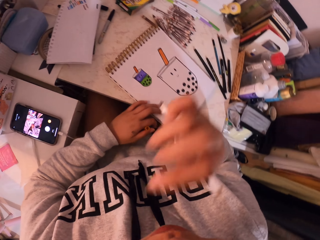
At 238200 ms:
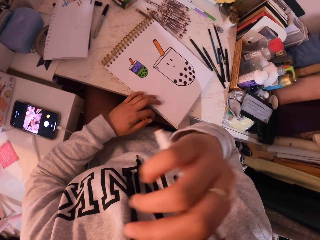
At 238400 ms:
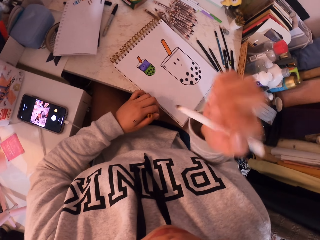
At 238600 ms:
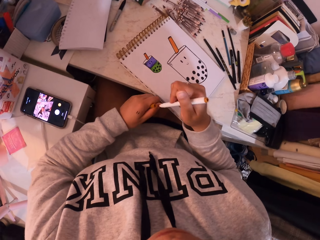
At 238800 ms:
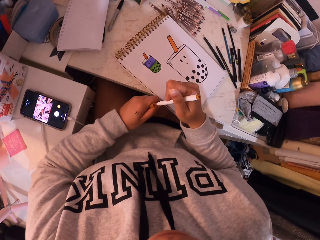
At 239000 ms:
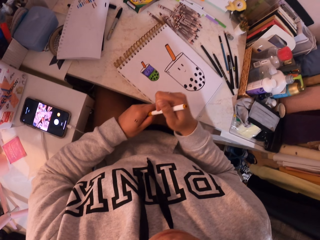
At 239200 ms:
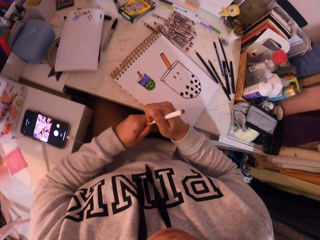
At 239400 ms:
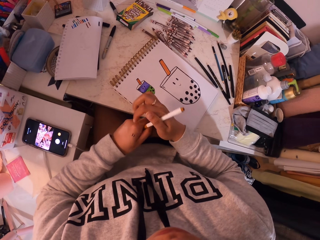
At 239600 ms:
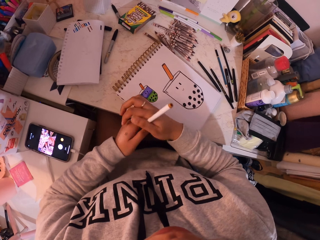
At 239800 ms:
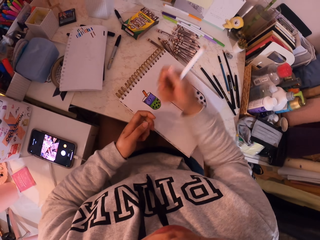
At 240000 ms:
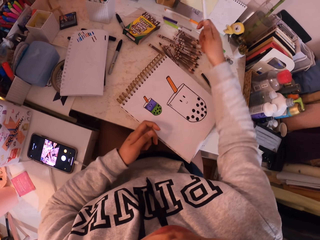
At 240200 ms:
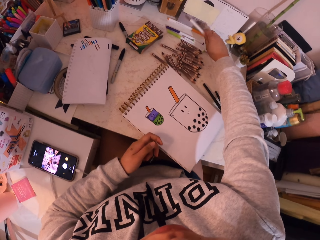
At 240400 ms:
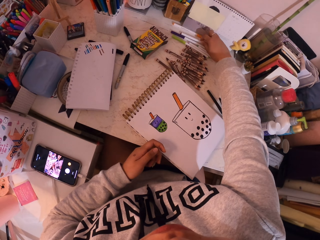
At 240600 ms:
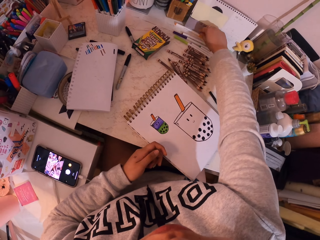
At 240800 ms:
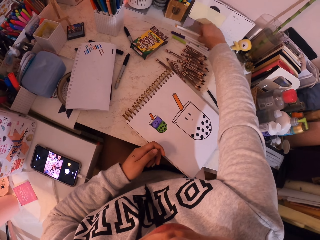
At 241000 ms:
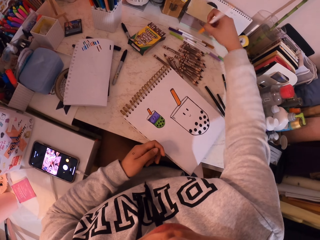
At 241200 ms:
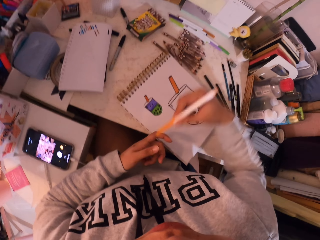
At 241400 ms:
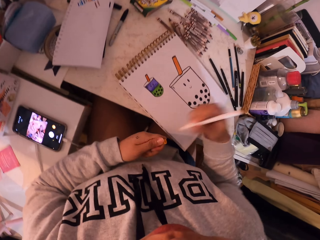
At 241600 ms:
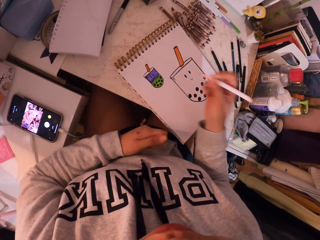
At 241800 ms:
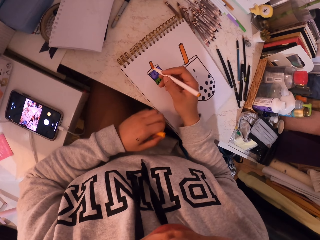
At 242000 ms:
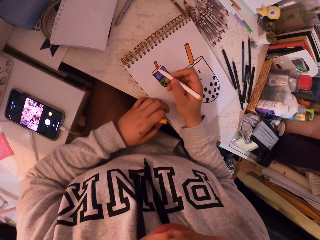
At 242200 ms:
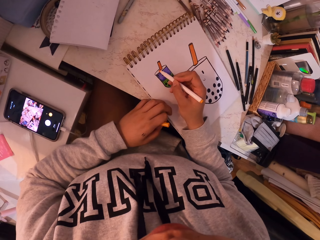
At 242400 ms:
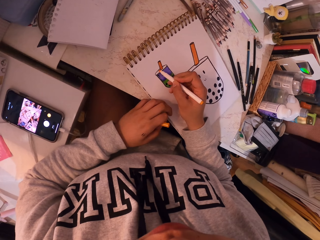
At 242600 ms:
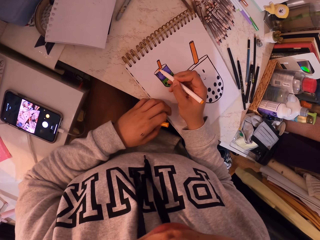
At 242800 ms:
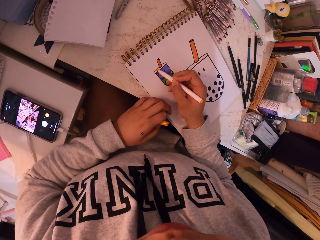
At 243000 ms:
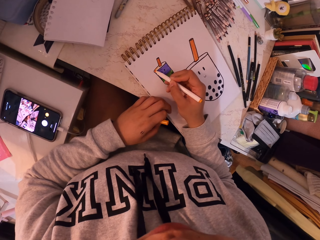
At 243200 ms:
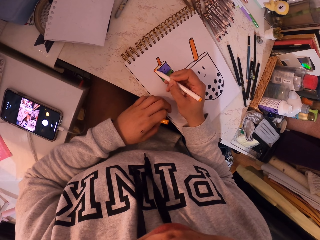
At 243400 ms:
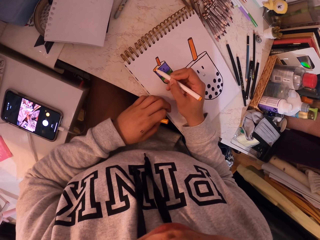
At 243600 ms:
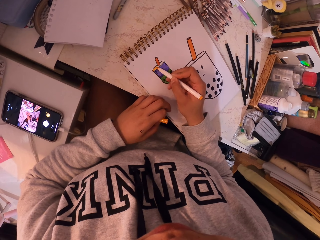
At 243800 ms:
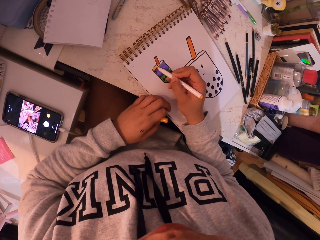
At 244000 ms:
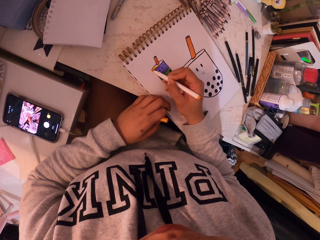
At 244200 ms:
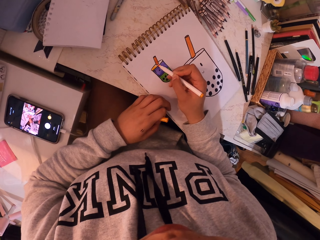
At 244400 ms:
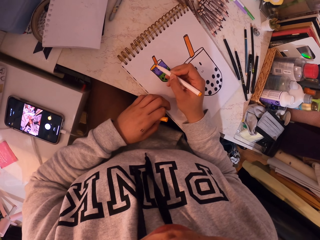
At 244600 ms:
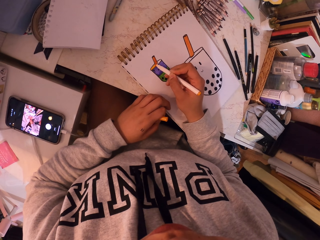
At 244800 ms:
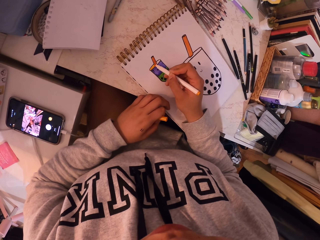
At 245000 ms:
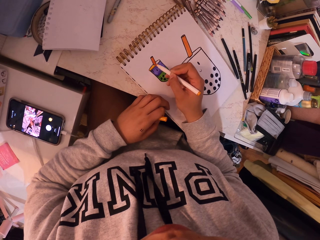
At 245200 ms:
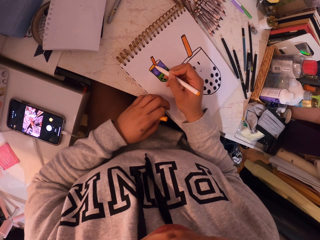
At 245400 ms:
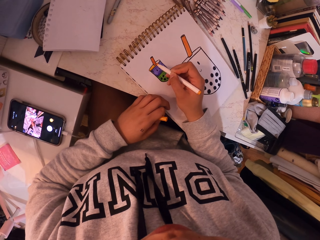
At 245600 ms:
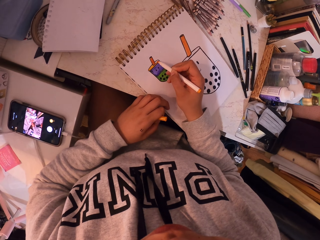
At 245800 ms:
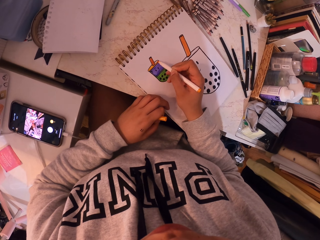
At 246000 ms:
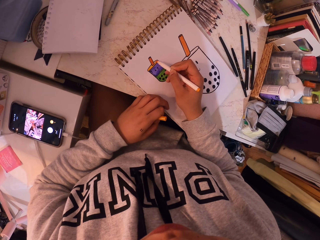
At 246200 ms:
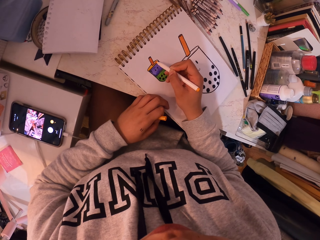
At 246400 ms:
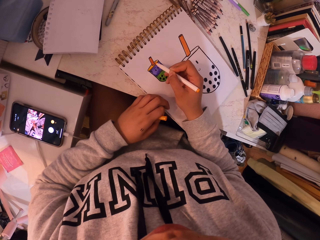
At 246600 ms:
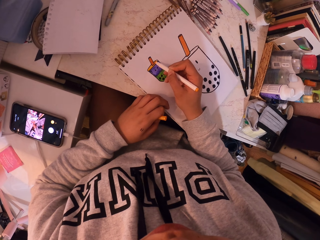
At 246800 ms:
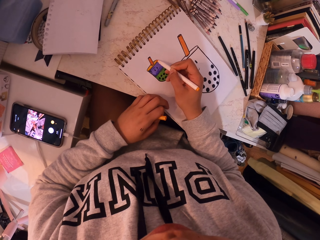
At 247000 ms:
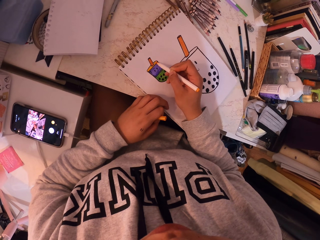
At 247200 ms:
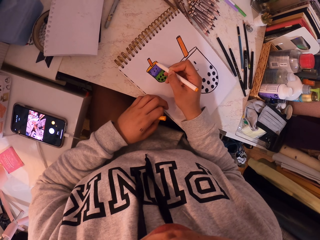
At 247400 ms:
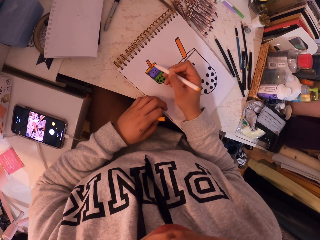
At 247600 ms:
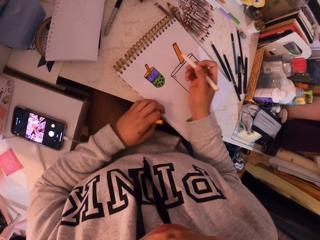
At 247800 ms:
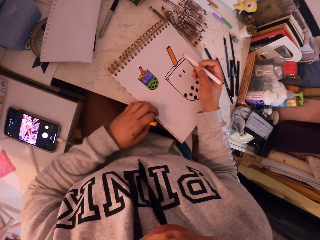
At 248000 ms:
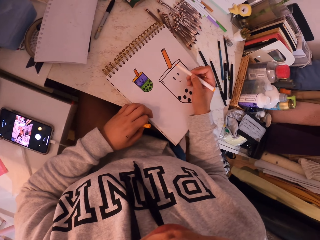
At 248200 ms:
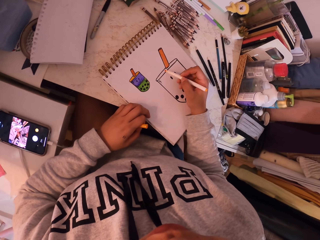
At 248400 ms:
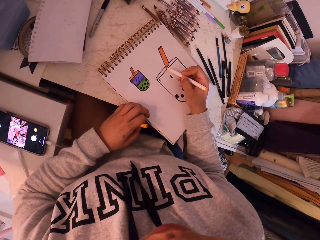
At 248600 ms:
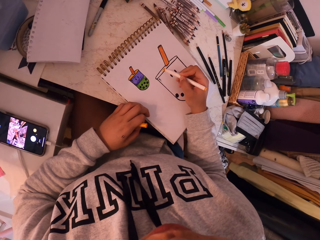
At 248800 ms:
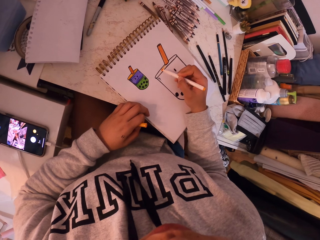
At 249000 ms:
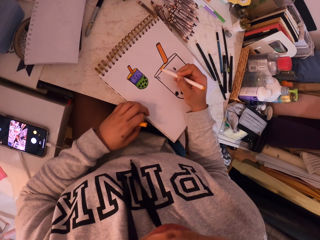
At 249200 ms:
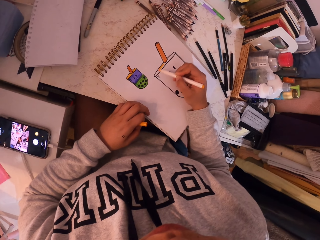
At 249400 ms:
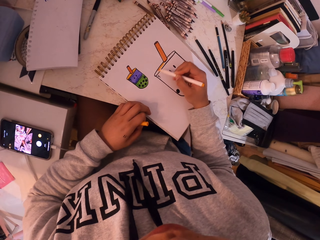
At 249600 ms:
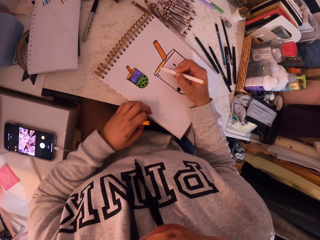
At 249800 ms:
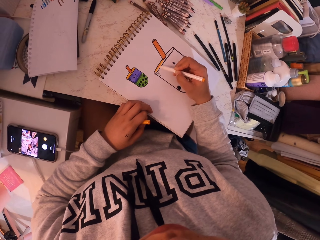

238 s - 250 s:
The camera wearer closes the brown pen on the table. They put the brown pen on the table. They pick the orange pen. They open the orange pen. They shade the booklet with the orange pen.

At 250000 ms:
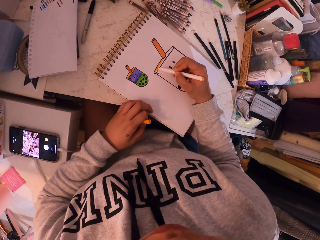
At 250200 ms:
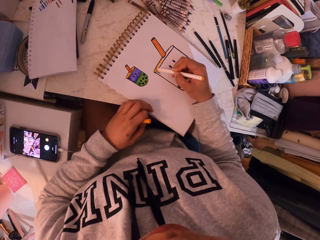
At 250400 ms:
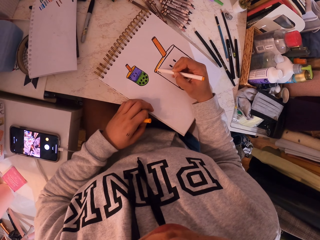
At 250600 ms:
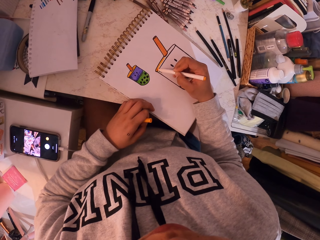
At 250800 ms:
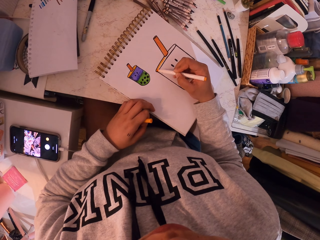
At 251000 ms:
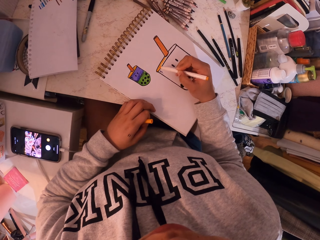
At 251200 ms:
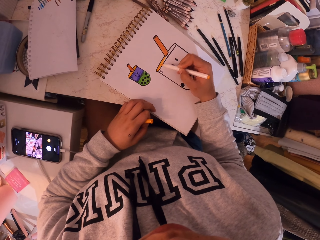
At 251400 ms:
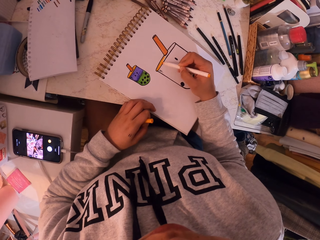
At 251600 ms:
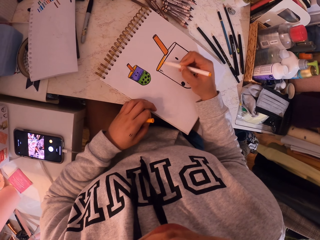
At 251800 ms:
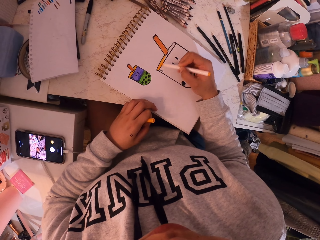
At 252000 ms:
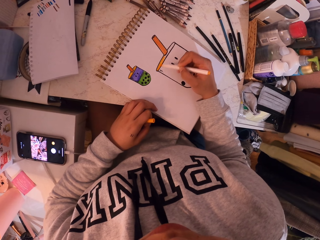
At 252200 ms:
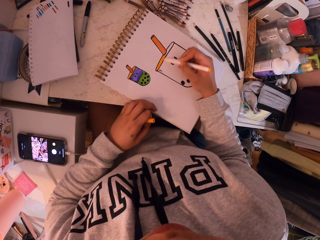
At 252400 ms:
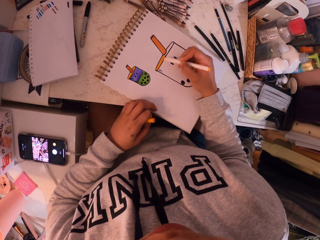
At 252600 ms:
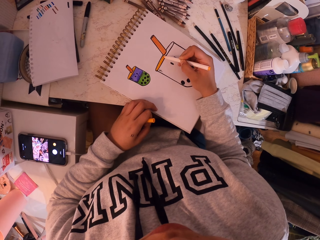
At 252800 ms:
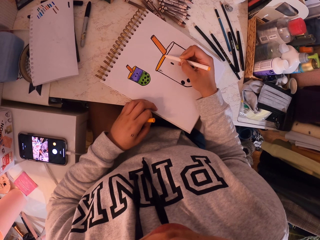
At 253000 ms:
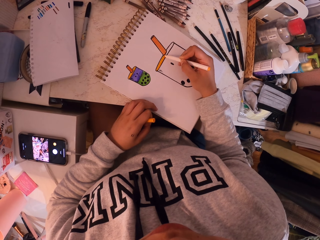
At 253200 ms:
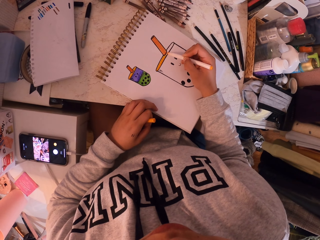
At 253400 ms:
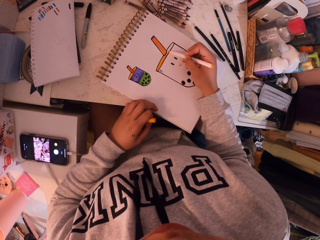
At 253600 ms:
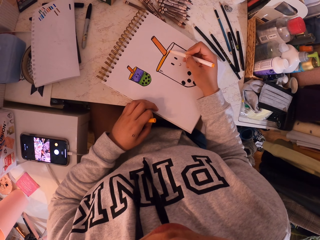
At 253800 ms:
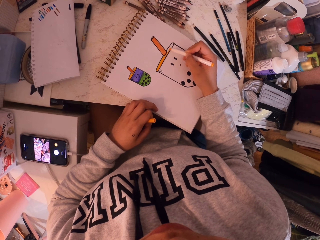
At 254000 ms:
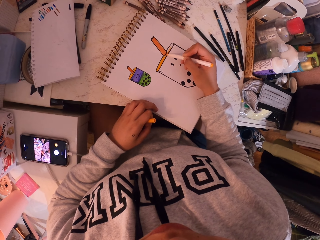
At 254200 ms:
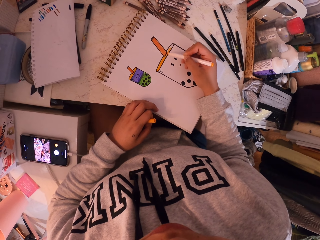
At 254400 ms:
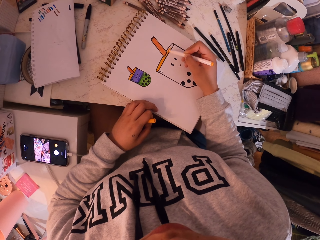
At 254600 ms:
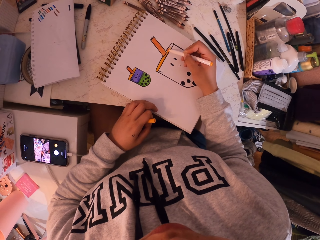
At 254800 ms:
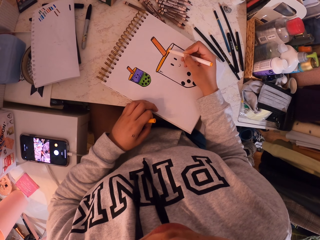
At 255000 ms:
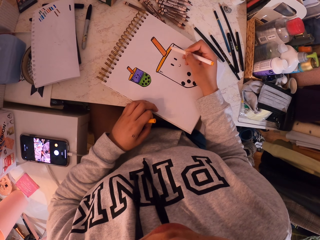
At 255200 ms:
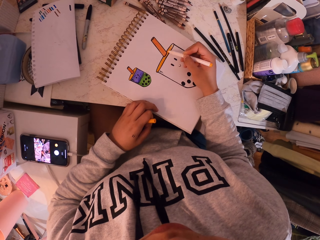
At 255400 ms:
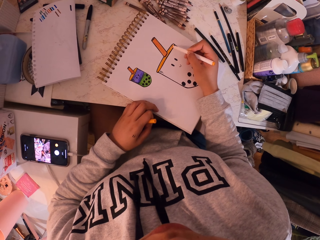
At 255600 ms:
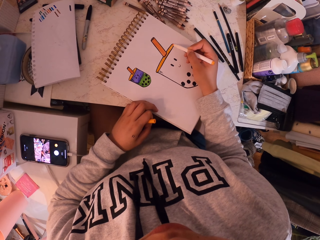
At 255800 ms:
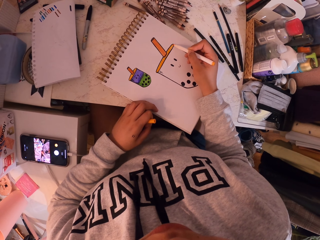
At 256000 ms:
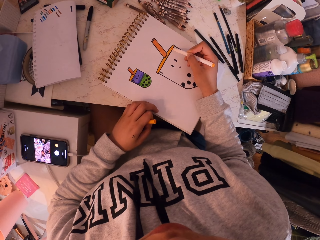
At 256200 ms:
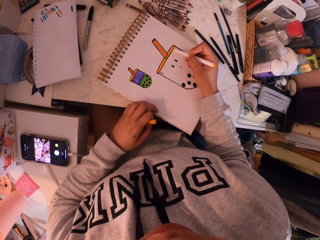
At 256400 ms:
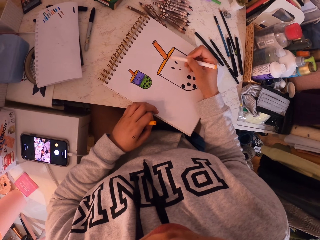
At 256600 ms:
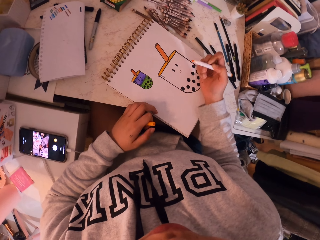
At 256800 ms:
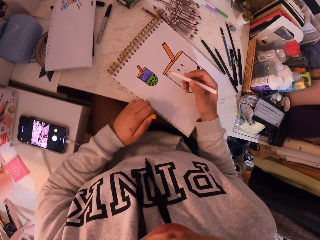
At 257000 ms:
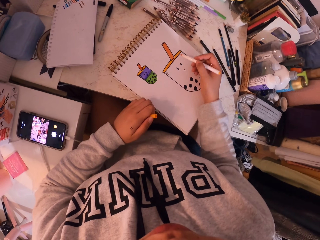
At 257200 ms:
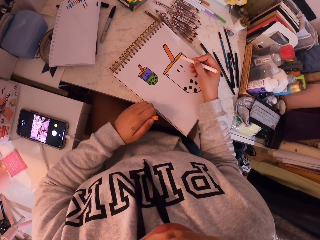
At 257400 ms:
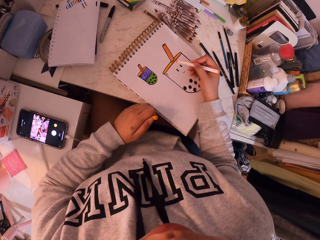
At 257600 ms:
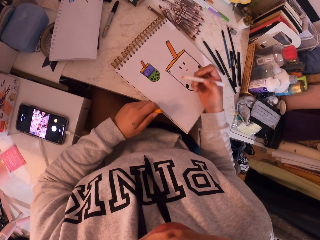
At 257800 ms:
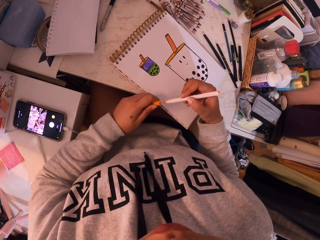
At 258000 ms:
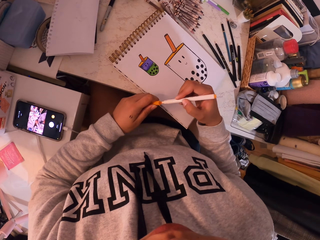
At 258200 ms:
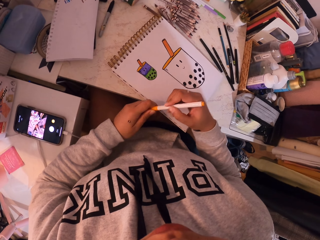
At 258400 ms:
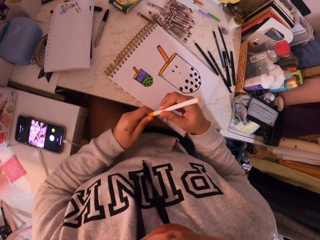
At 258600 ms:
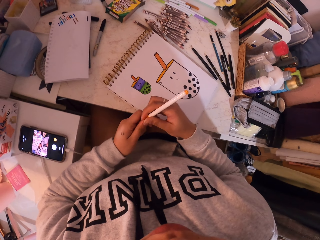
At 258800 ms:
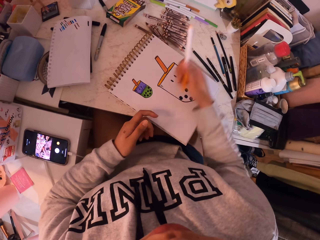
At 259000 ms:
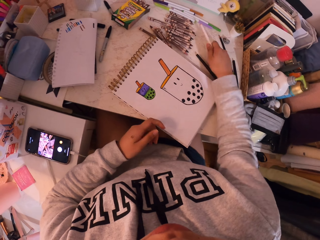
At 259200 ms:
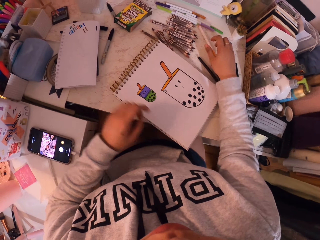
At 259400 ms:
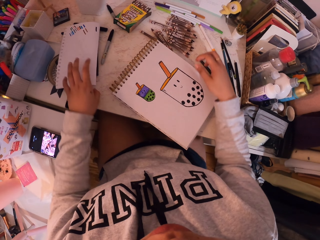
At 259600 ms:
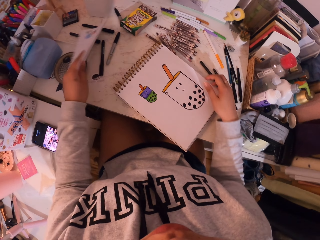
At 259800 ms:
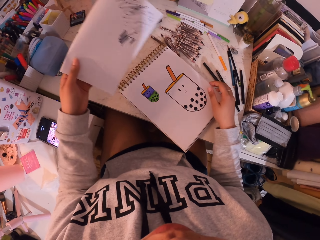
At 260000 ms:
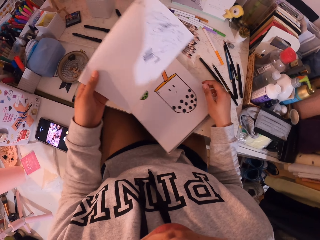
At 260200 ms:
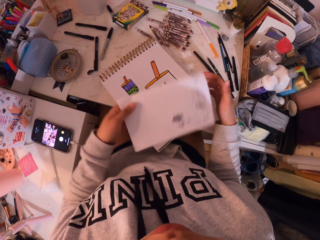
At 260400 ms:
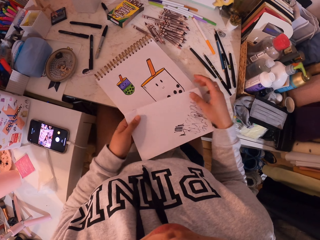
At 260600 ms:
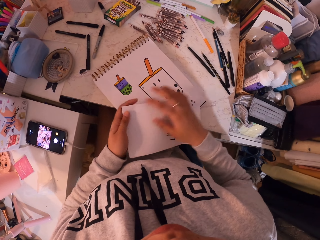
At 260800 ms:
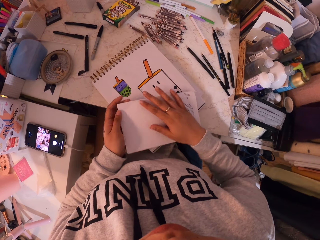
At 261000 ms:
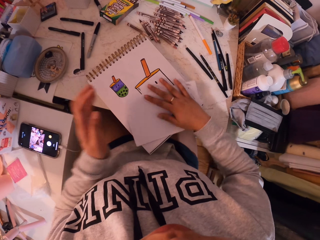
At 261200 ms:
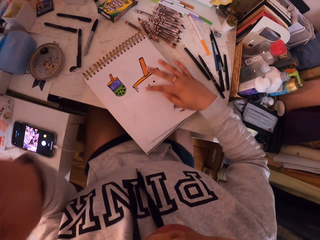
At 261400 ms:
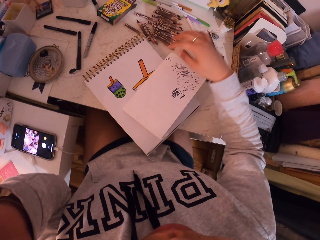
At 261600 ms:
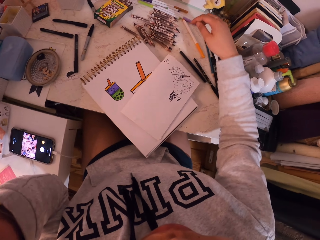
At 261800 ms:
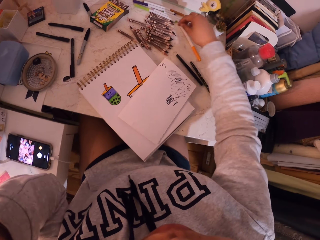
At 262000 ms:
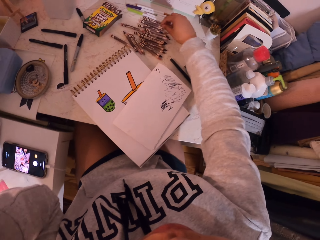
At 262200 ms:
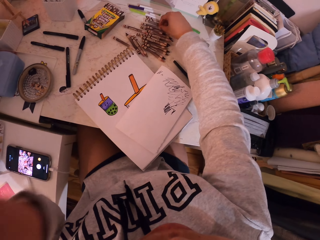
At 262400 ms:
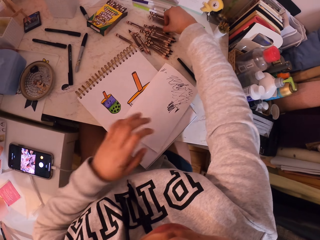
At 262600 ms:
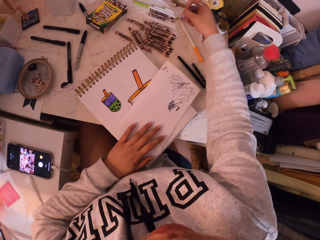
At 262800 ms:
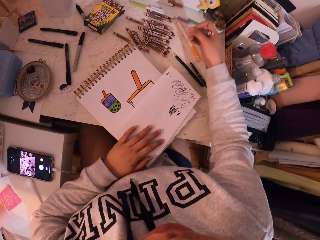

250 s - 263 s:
The camera wearer picks the book from the table.
